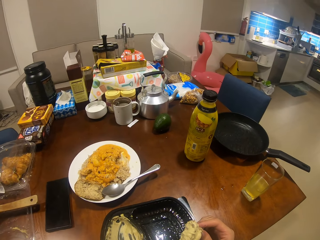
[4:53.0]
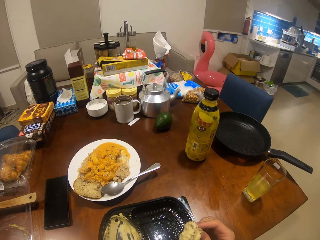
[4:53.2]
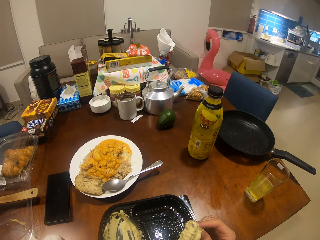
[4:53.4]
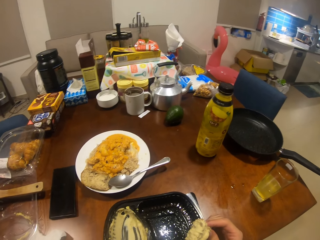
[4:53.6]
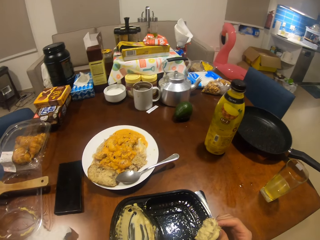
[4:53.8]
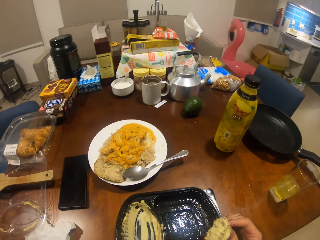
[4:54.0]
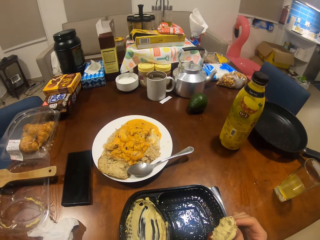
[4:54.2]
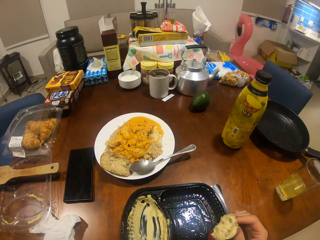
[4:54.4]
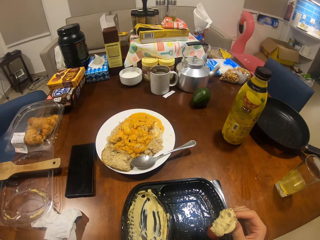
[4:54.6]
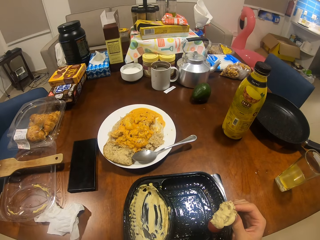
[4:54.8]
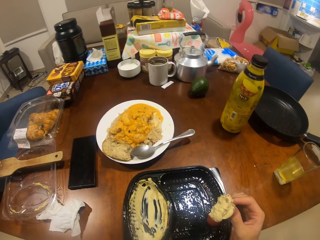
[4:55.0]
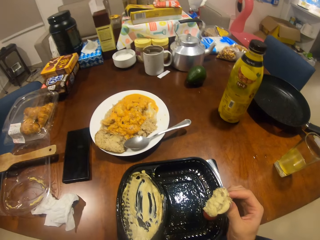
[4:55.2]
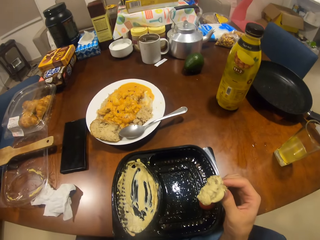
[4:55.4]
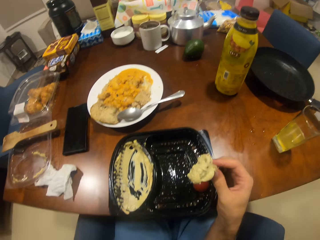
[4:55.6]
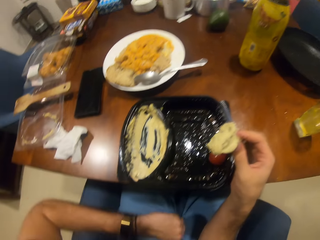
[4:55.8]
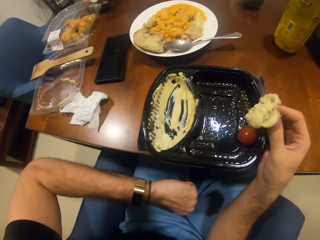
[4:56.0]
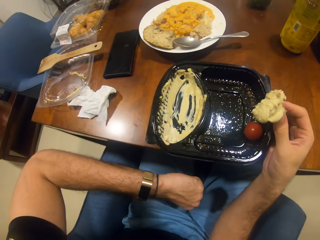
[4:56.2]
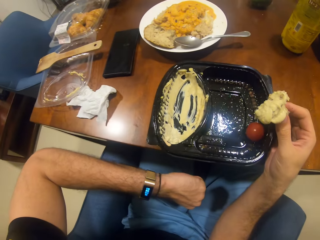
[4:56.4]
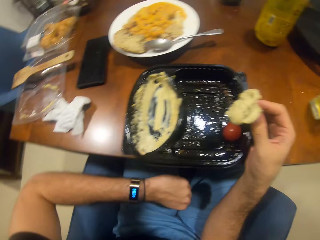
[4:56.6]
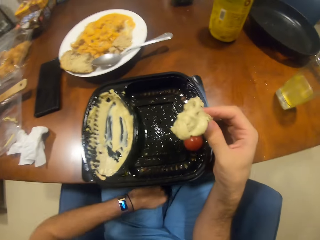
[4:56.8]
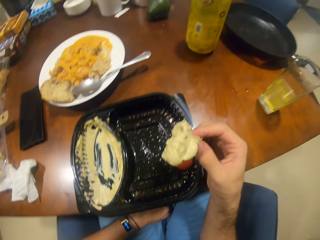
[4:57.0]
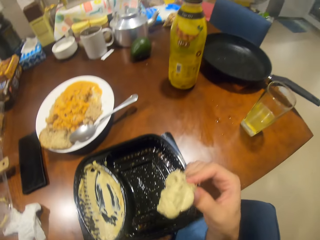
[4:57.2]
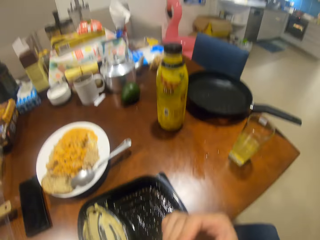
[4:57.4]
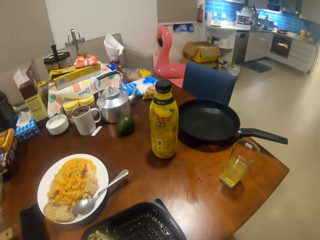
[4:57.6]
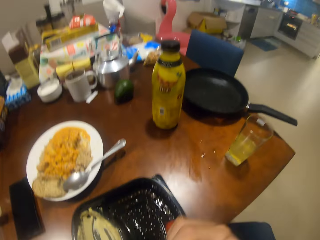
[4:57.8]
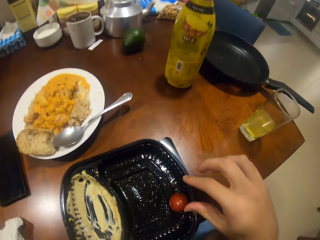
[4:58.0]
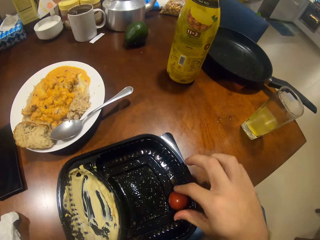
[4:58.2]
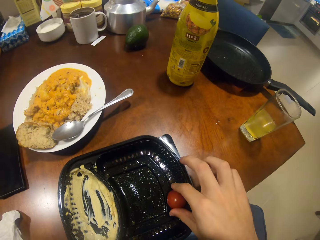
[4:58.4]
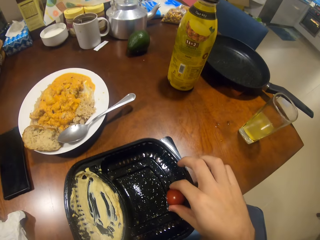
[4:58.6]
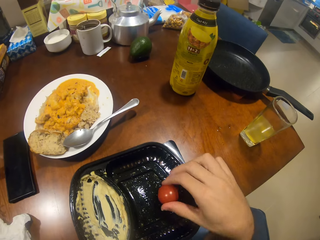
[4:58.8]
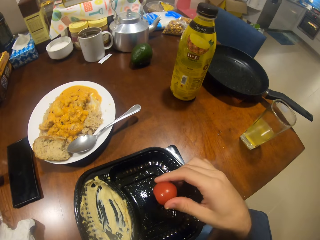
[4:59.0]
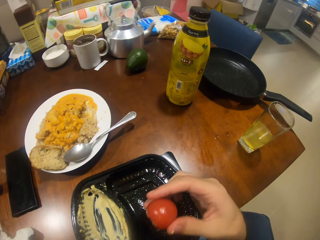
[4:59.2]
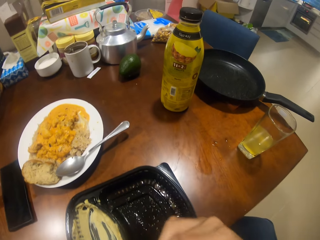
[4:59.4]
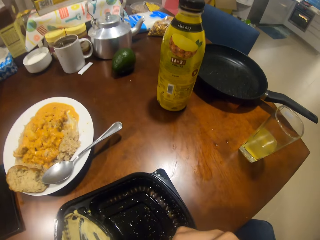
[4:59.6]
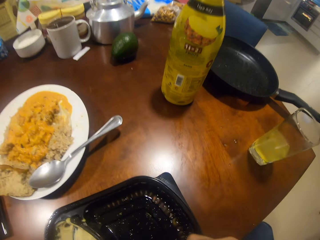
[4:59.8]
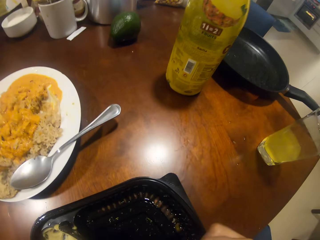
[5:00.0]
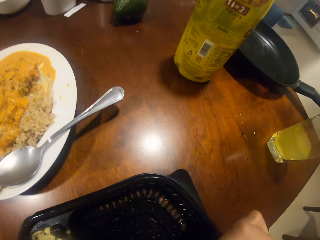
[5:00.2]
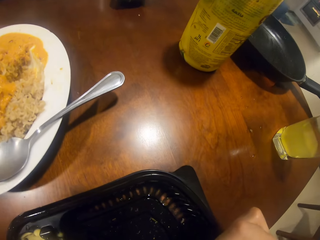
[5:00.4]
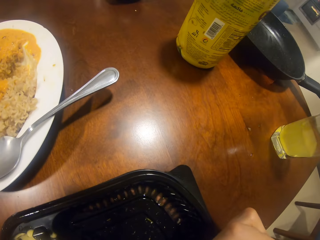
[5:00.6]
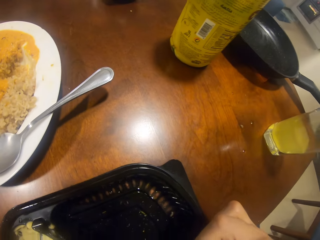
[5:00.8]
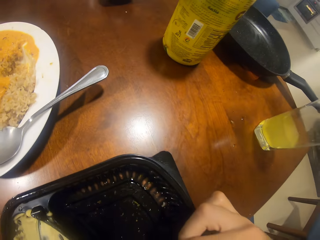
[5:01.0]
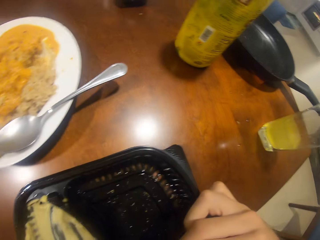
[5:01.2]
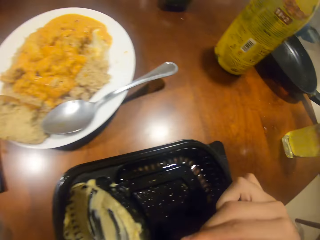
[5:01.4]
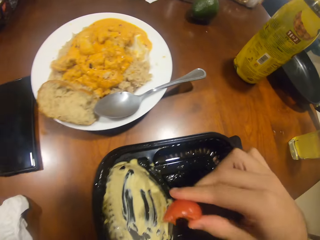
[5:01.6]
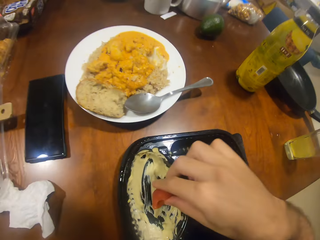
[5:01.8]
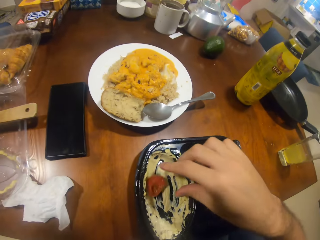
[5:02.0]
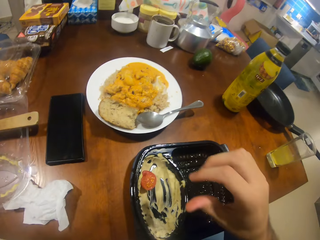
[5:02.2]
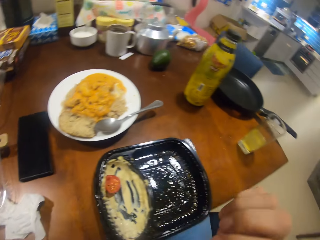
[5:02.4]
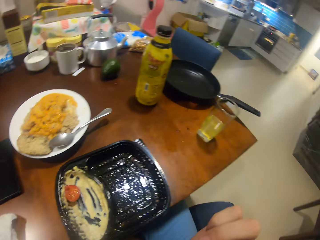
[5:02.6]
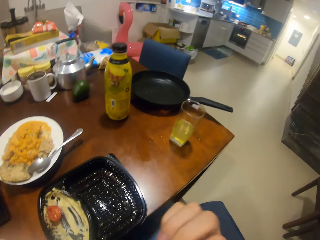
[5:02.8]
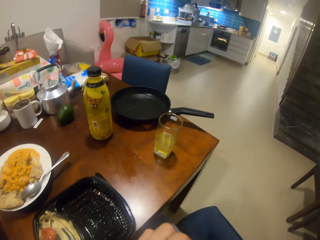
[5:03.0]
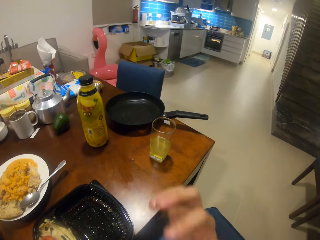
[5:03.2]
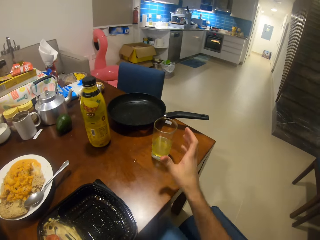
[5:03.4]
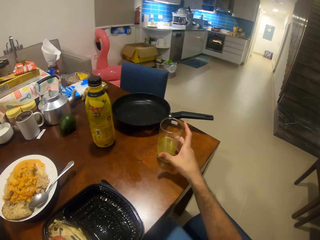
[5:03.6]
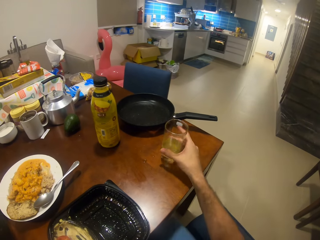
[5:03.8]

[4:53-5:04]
The camera wearer looks at his watch. He eats the bread. He picks up the fruit. He eats the fruit. He puts the fruit in the container. He licks his finger.

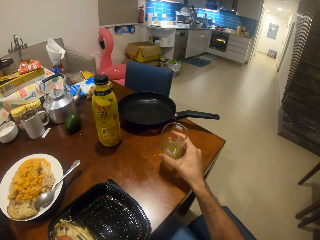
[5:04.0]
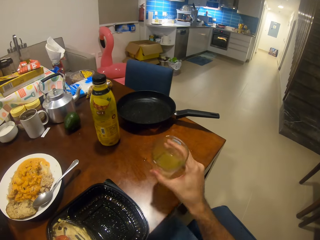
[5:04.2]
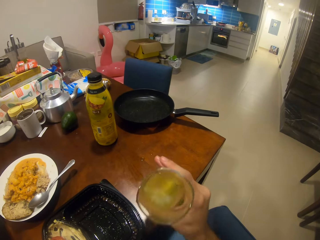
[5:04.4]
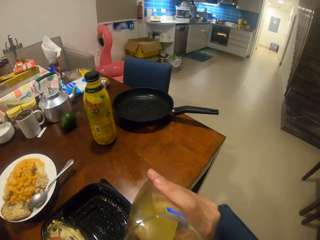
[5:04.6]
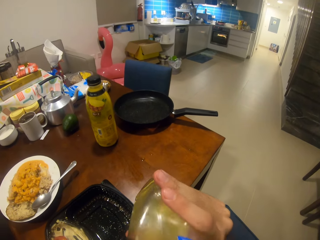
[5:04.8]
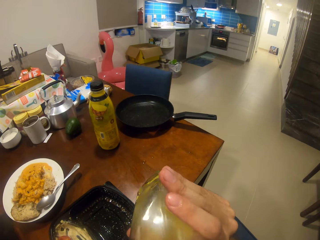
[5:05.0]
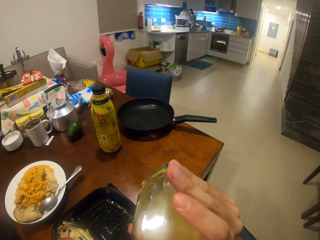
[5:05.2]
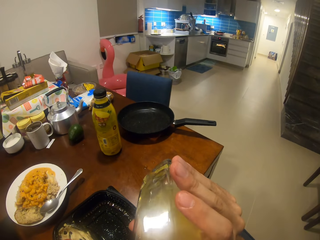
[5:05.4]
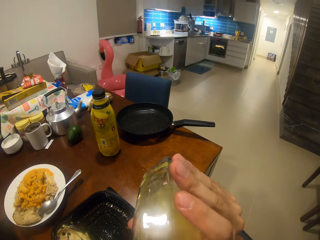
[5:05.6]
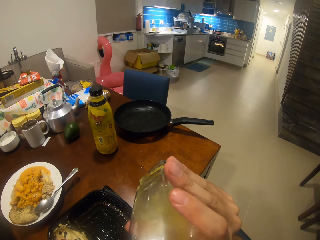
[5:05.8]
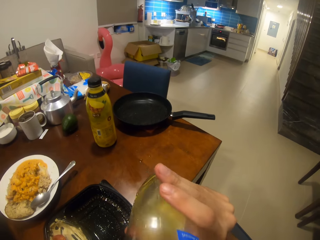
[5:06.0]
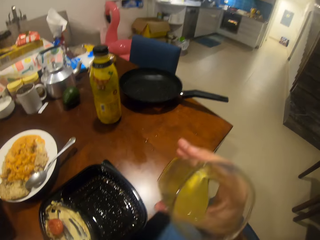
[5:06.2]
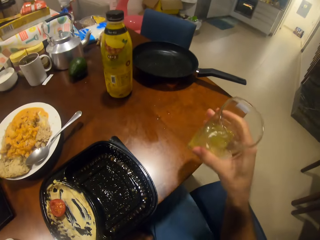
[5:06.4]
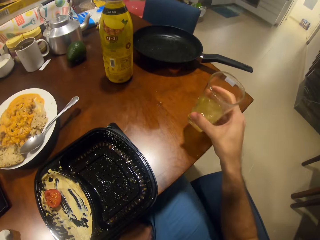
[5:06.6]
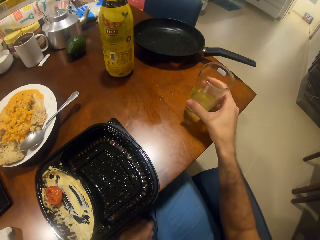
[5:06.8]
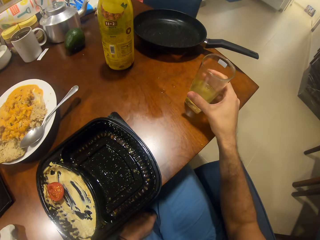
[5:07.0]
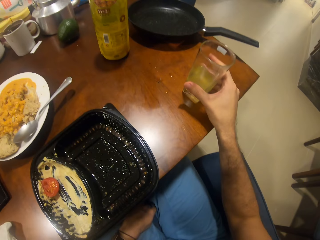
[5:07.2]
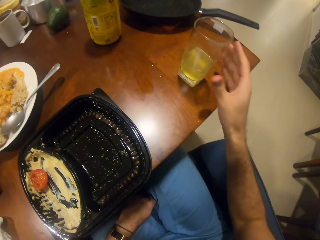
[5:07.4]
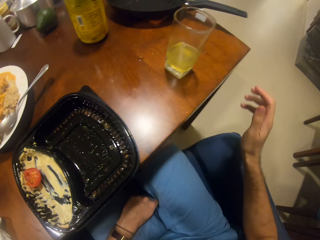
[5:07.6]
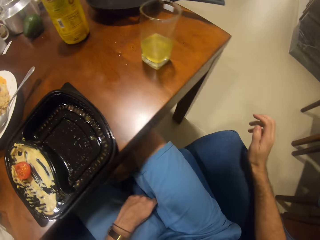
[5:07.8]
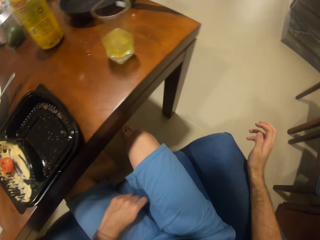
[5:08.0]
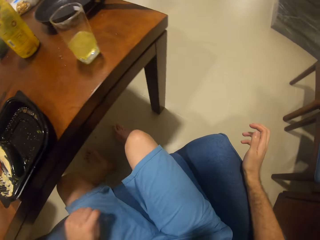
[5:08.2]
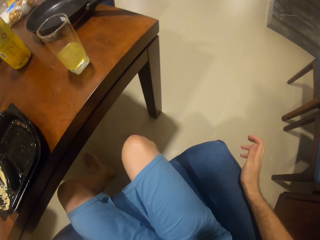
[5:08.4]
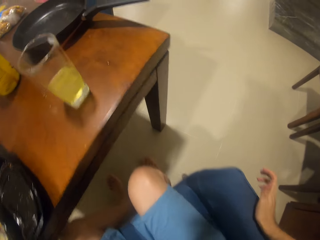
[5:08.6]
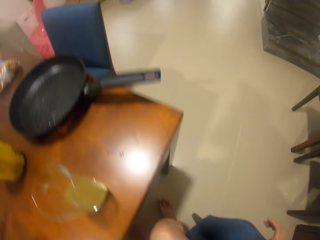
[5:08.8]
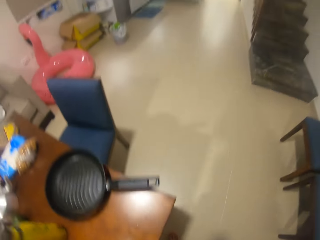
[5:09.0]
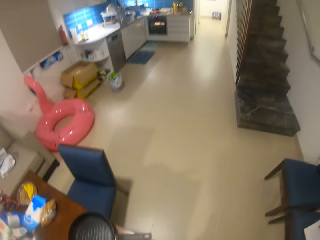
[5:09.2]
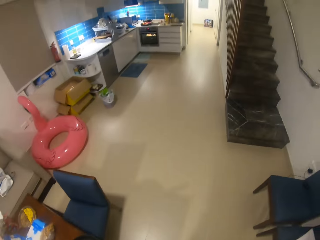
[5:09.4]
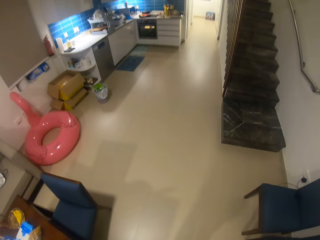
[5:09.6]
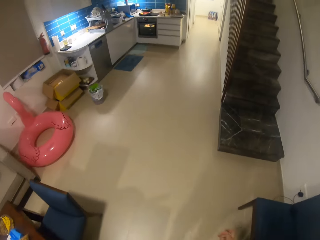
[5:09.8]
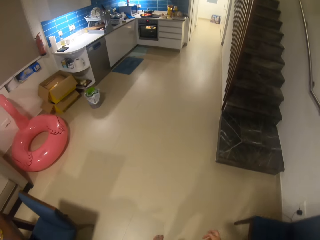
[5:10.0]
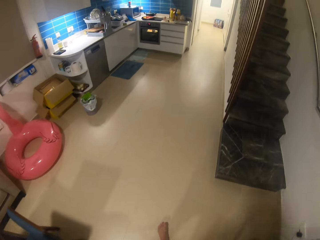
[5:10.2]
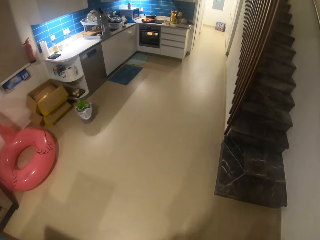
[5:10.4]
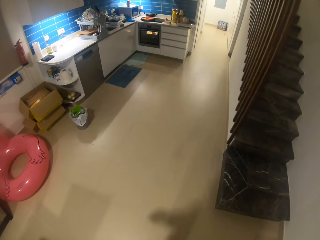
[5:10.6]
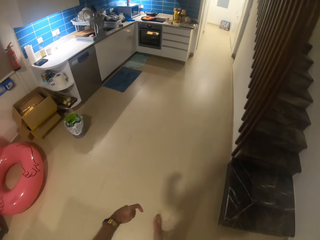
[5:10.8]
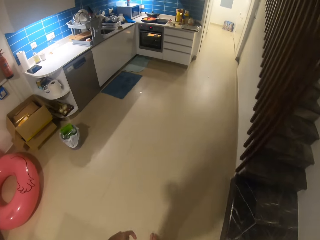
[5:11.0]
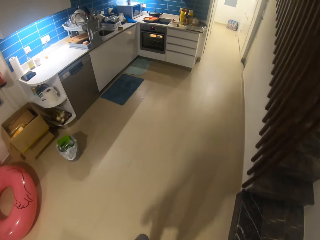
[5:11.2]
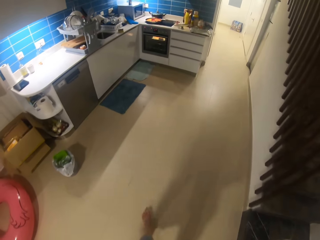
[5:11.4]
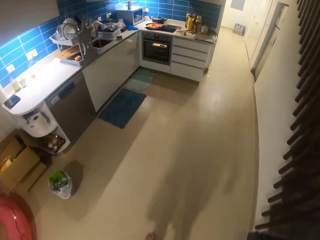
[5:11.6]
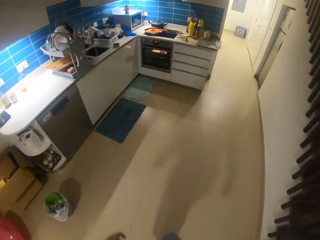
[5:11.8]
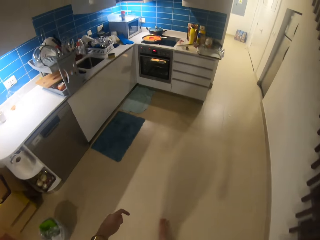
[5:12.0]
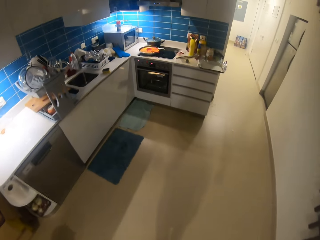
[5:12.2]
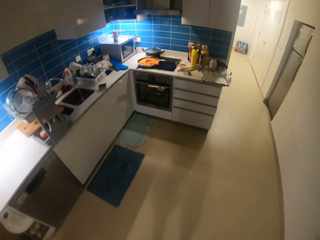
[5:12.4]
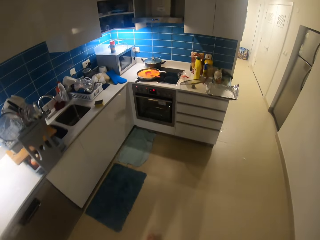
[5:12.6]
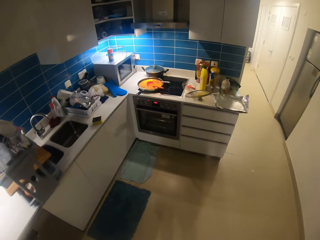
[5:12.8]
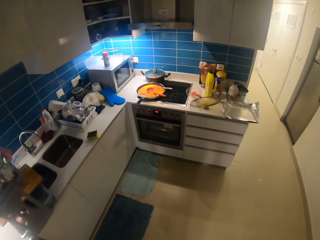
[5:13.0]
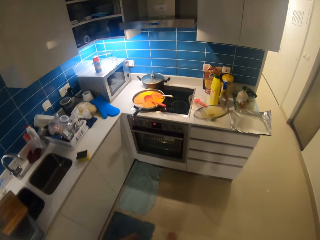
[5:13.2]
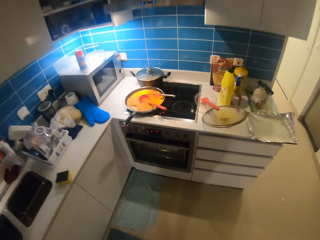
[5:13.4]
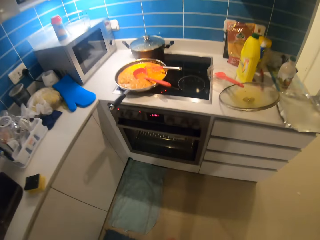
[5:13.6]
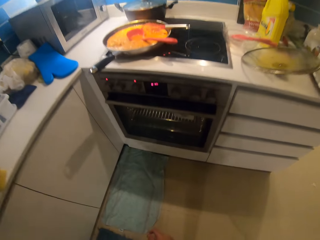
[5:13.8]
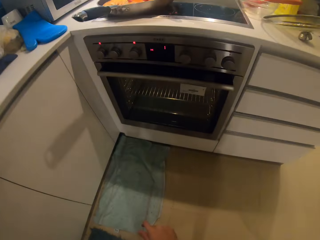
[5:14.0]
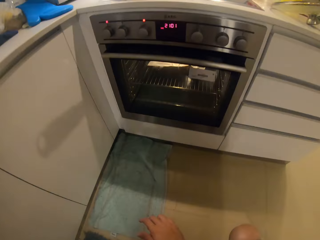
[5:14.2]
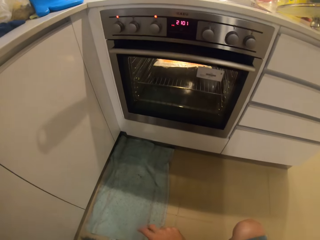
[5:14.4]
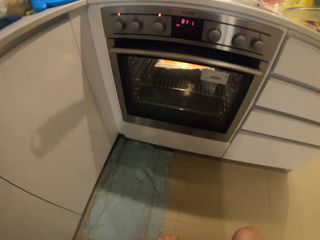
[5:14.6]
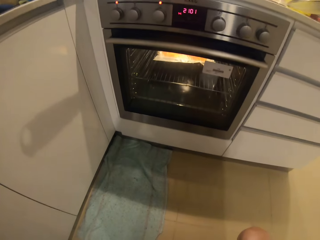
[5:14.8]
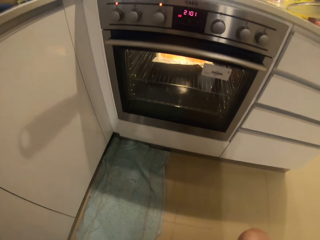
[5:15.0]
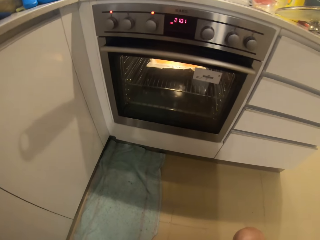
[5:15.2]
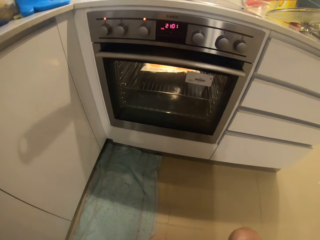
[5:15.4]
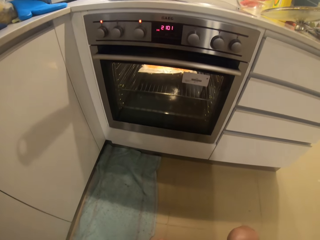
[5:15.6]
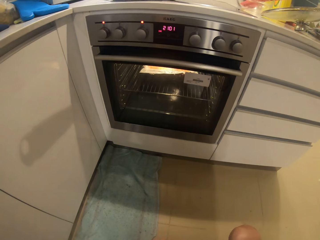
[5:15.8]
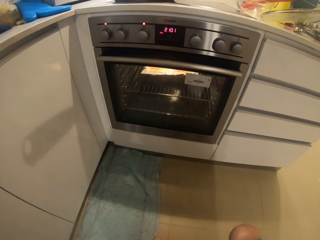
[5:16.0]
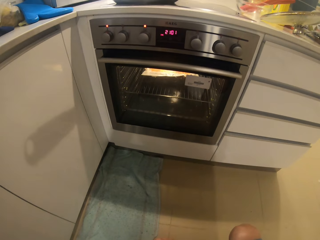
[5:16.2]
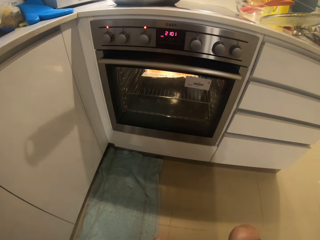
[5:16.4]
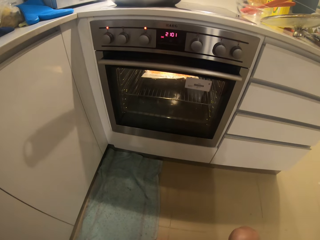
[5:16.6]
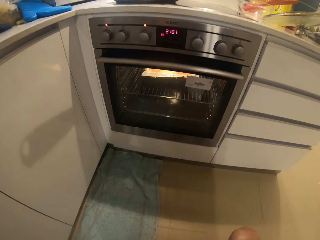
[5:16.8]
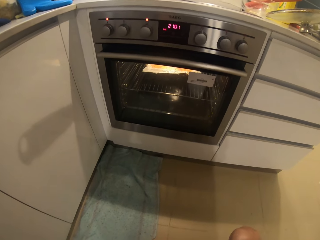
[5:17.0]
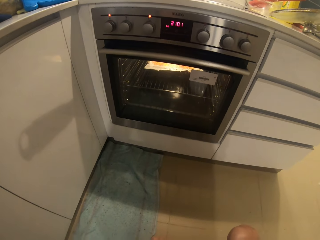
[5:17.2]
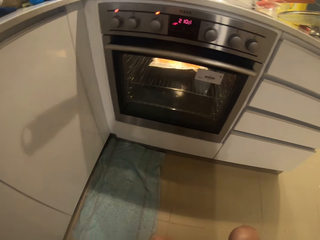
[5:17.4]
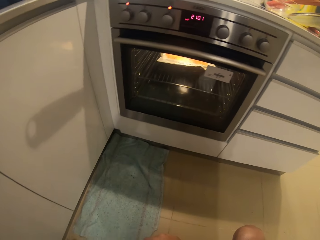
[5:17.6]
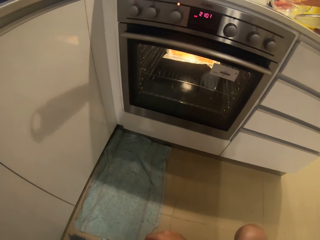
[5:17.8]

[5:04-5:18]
The camera wearer picks up the glass of juice. They drink the juice. They put the glass on the table. They stand. They walk around the house. They look in the oven.
